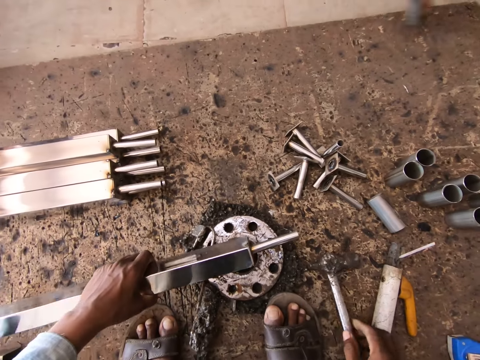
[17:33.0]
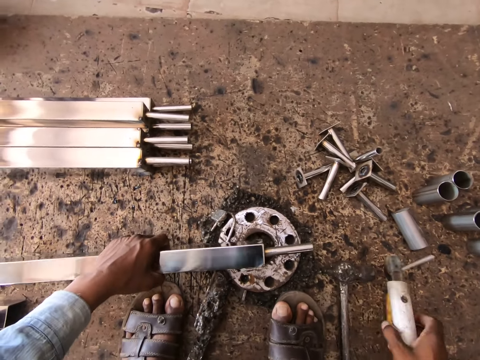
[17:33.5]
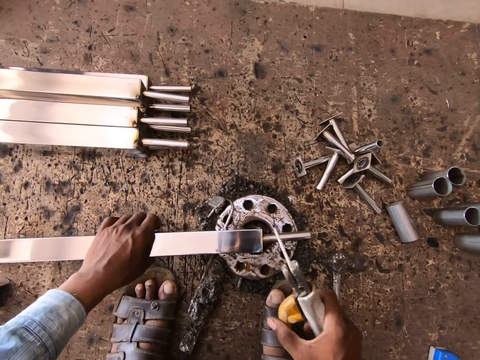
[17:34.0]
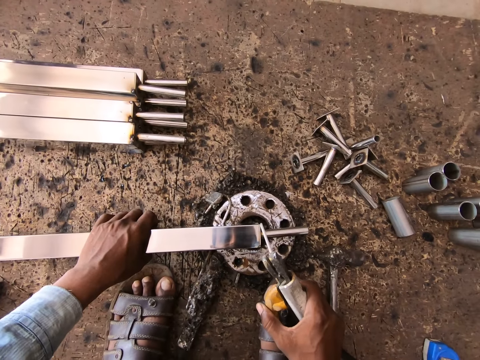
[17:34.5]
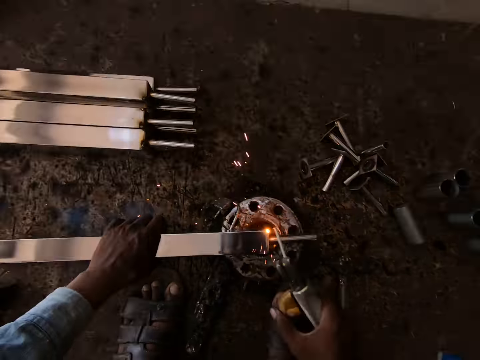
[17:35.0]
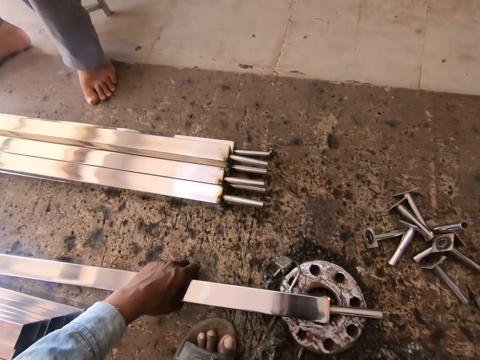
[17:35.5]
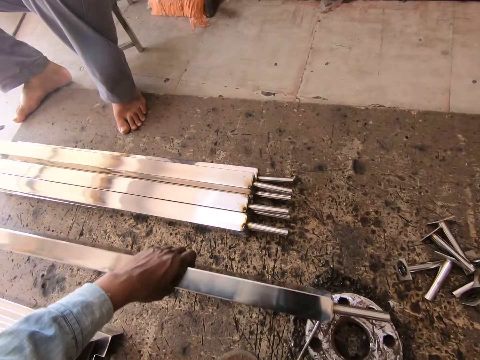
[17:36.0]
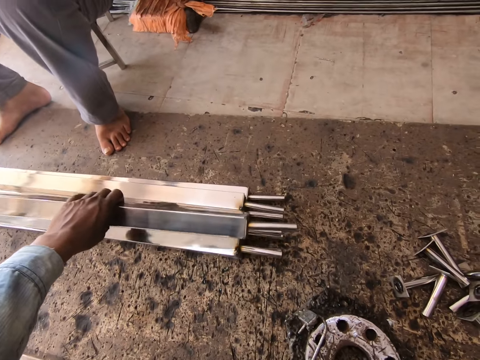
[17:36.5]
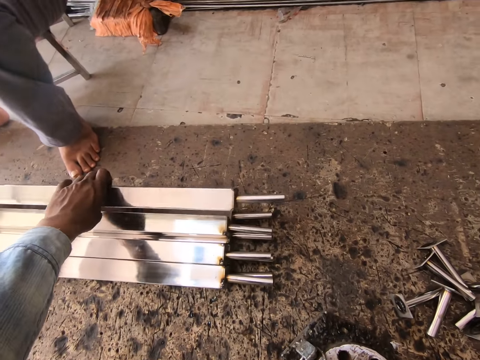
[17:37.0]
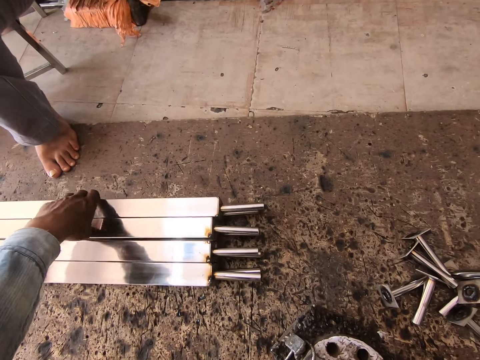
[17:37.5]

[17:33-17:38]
The camera wearer drops the hammer on the floor with his right hand. He places the metal tube on the piece of metal on the floor with his left hand and picks up the electrode holder or welding gun of the welding machine with his right hand. He welds the base locking standoff to the metal tube with the electrode holder of the welding machine in his right hand. He picks up the metal tube from the piece of metal on the floor with his left hand. He puts down the welding gun. He places the metal tube on the stack of metal tubes on the floor with his left hand.

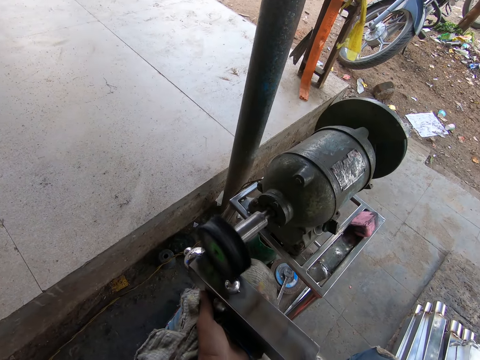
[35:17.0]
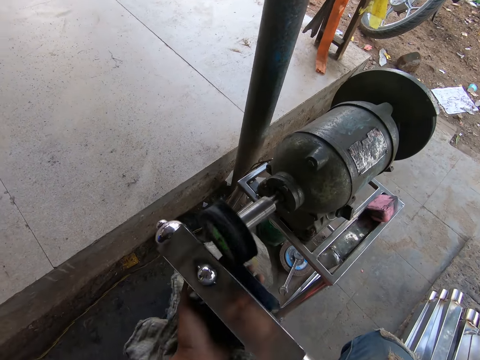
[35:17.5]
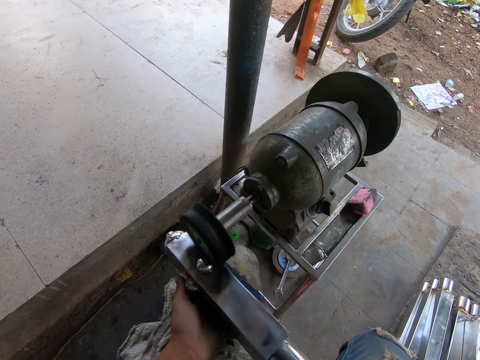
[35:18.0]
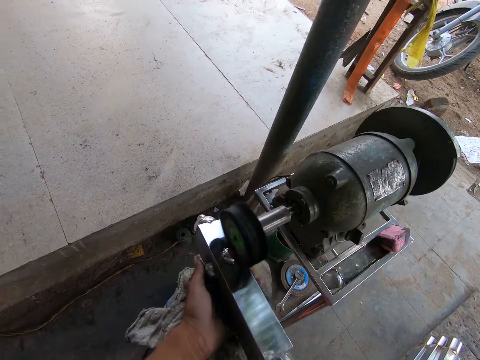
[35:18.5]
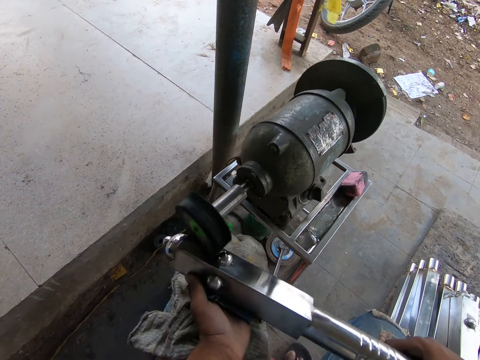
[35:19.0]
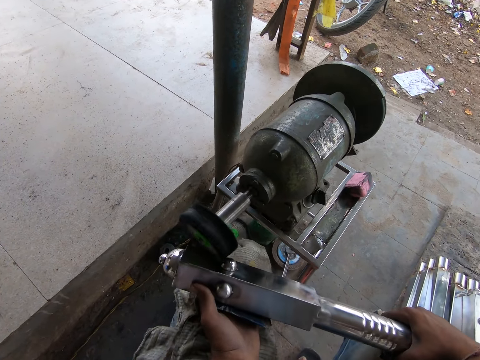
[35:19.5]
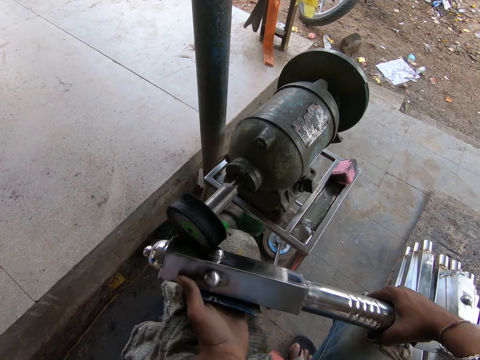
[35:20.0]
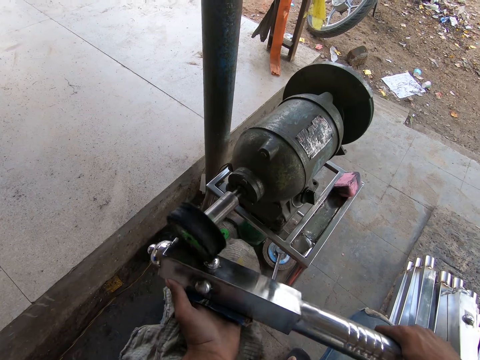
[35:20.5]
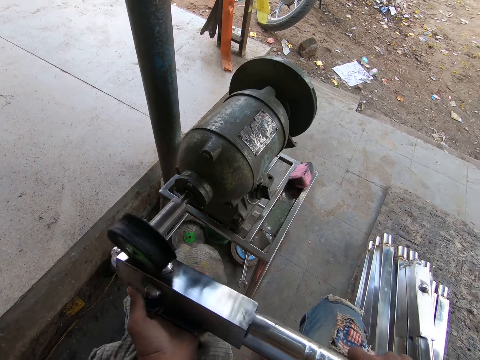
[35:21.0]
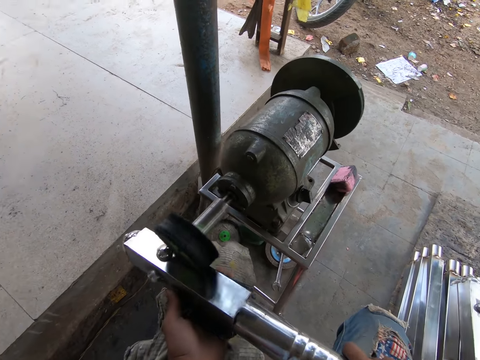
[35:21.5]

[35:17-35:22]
The camera wearer files the railing in his hands with a filing machine.

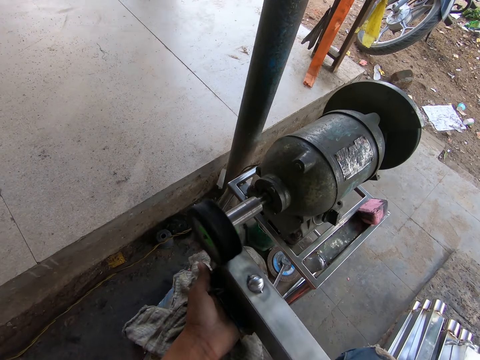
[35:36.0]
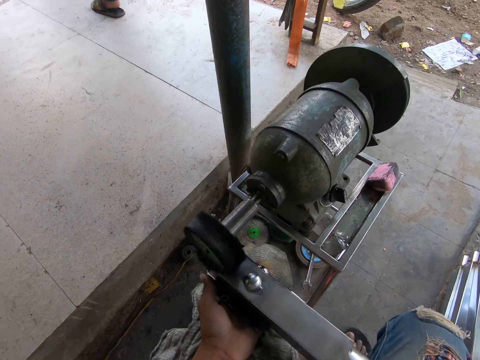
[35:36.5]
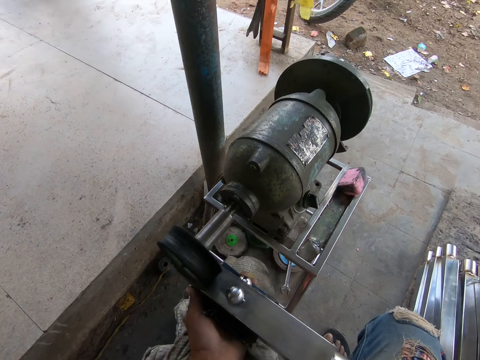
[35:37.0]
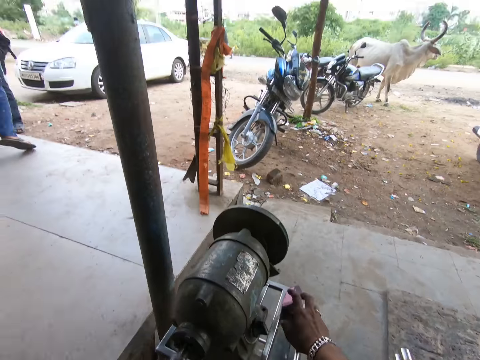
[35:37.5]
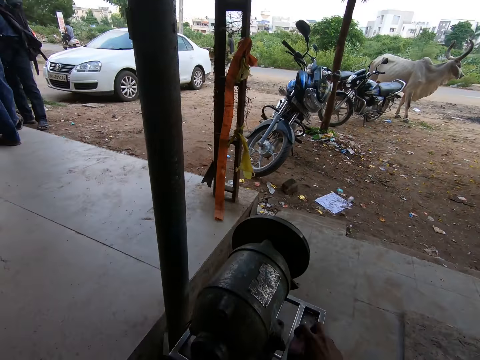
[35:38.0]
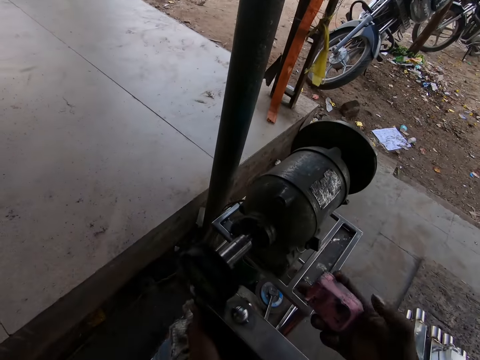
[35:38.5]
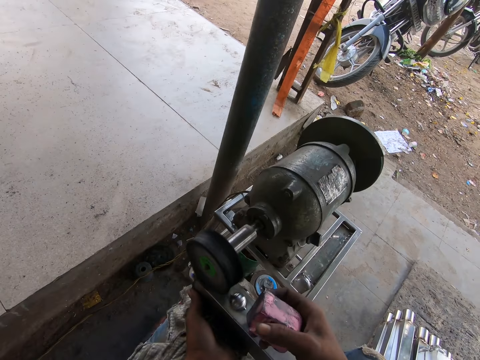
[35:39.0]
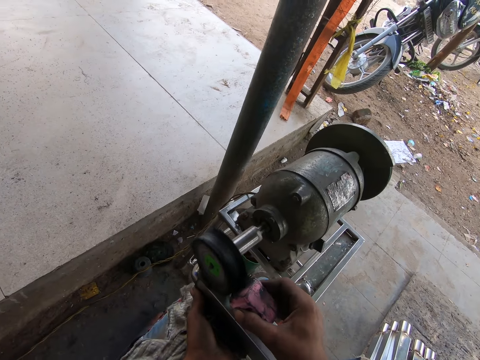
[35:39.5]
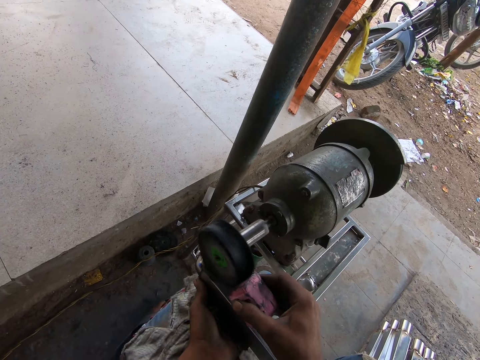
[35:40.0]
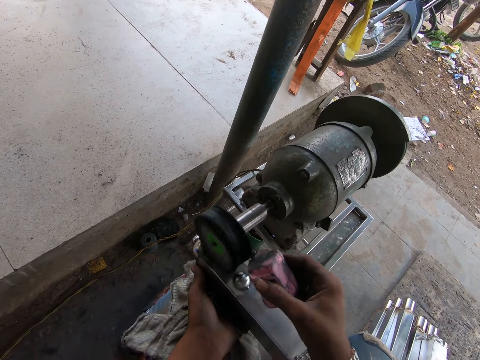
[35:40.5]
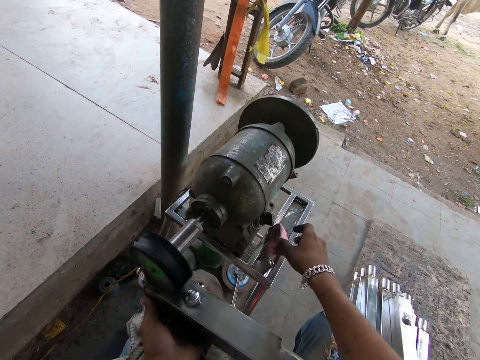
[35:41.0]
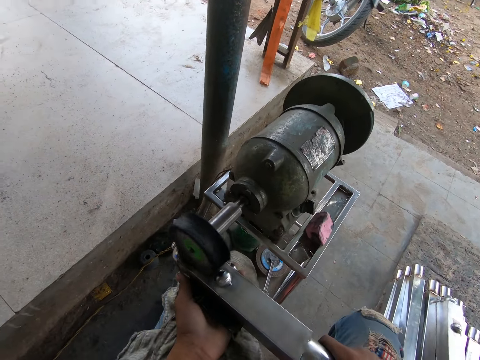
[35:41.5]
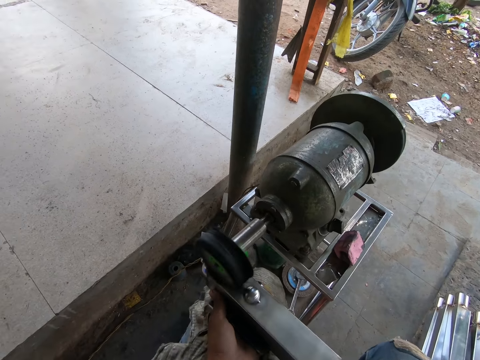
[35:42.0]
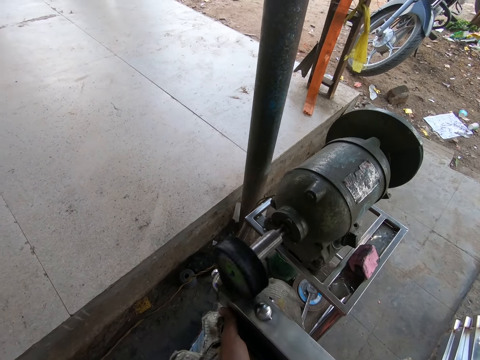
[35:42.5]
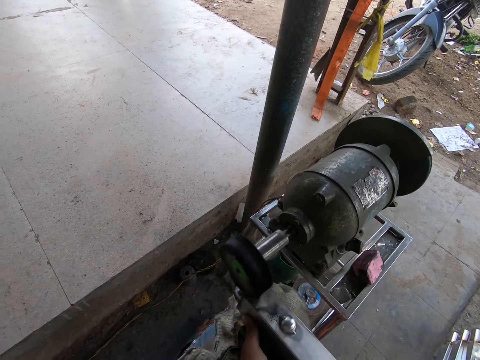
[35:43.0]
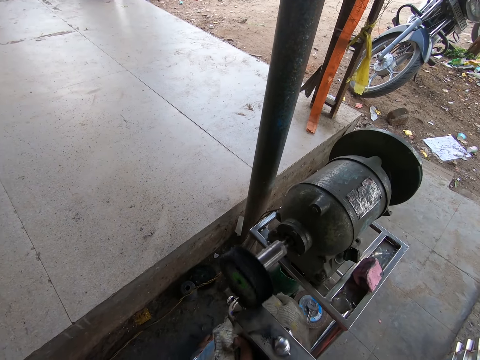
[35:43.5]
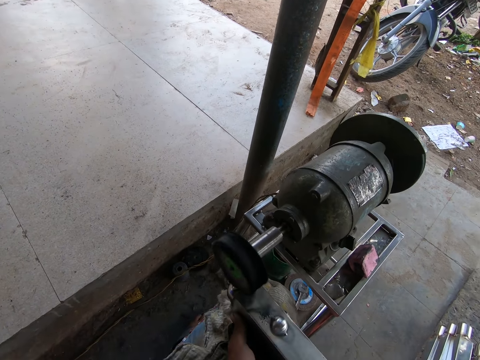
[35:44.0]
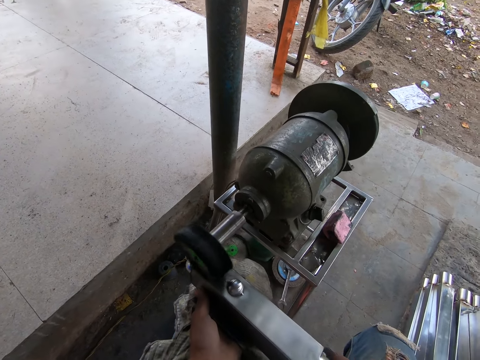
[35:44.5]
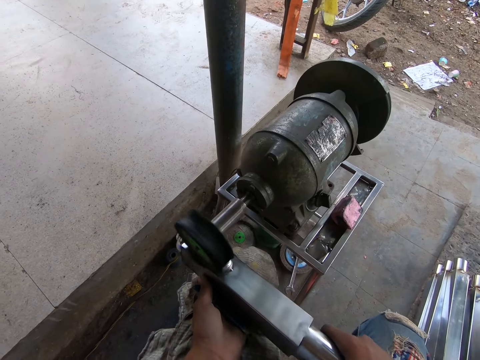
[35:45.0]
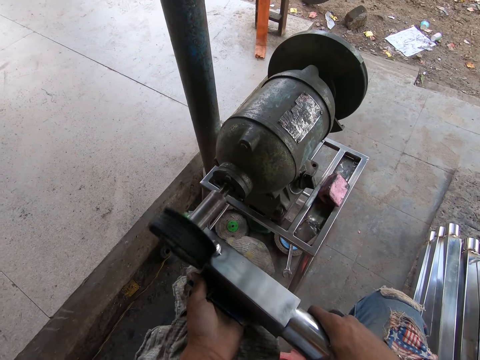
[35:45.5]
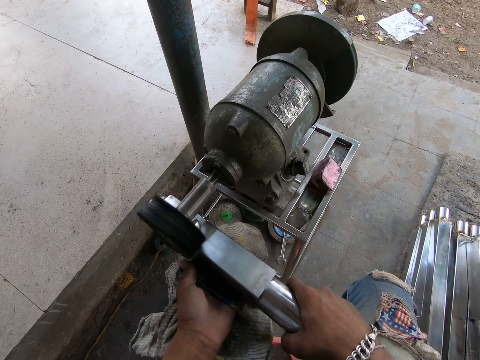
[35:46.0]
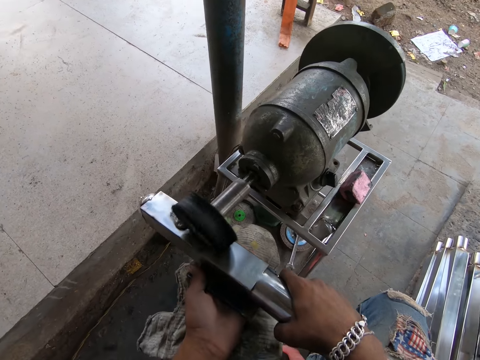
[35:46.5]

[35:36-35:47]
The camera wearer picks up a polish from the filing machine with his right hand. He files the polish in his right hand on the filing machine. He drops the polish on the filing machine with his right hand. He holds the railings with both hands. He files the railing in his hands with the filing machine.

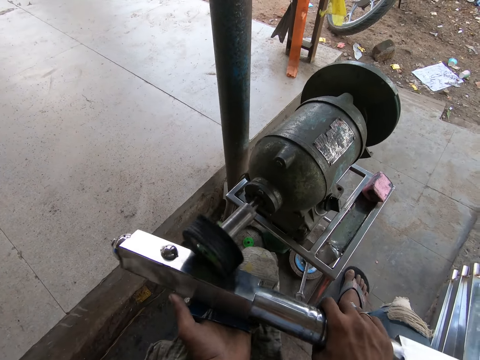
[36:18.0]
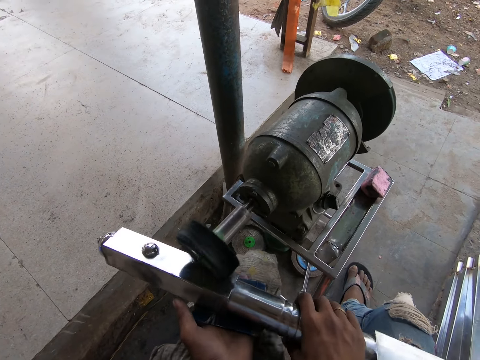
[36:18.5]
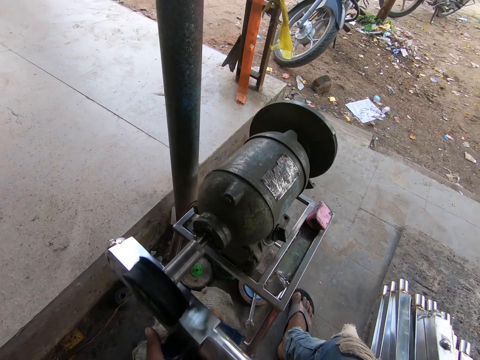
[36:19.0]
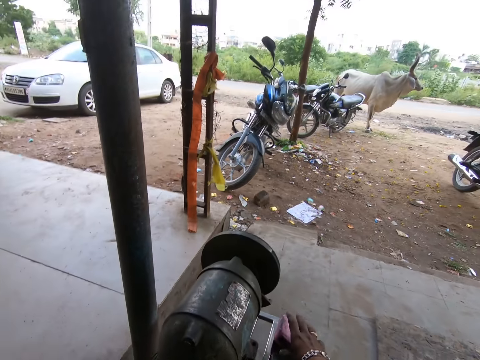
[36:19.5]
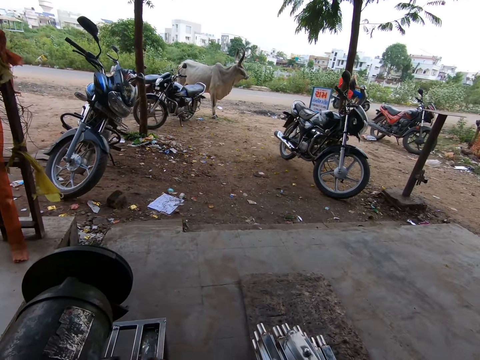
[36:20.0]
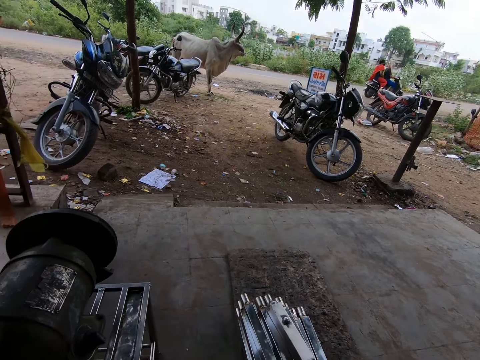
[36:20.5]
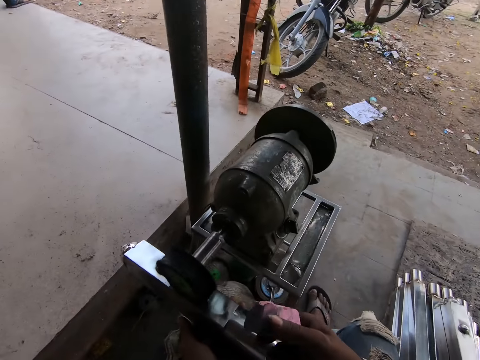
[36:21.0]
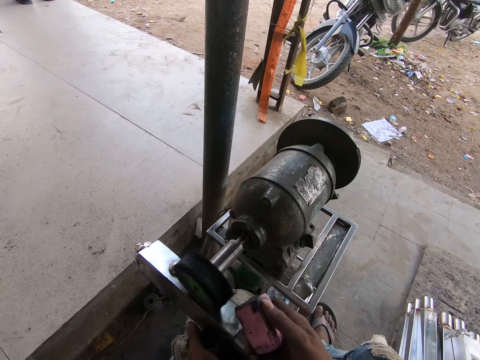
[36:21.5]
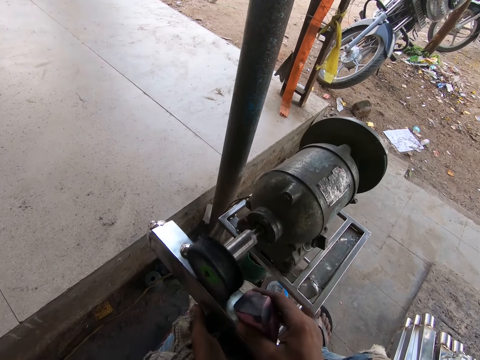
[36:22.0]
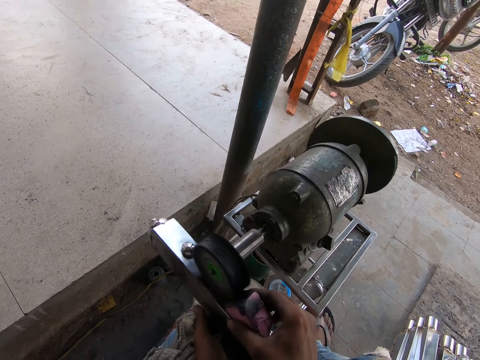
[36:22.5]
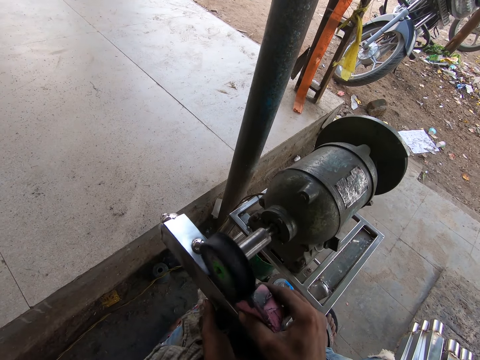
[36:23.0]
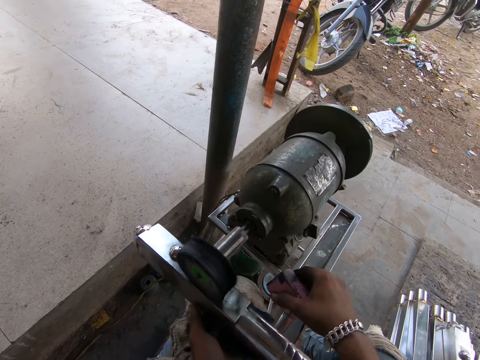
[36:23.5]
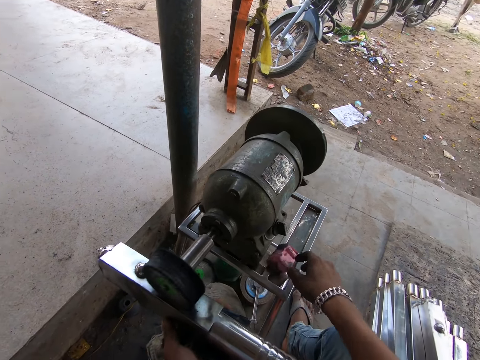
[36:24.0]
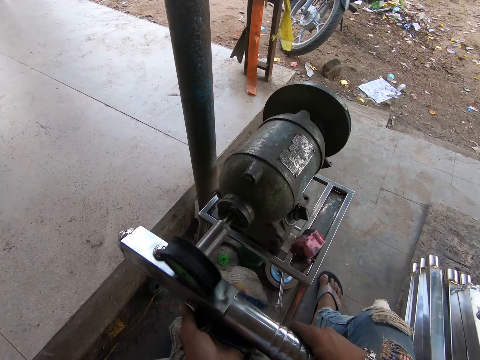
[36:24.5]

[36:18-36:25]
The camera wearer picks the polish from the filing machine with his right hand. He holds something. He files the polish in his right hand on the filing machine. He drops the polish on the filing machine with his right hand.
